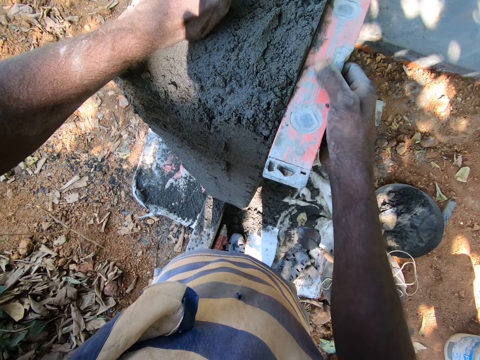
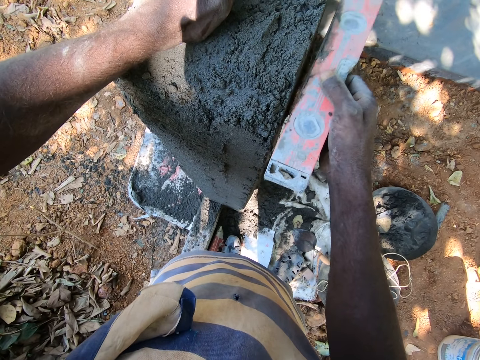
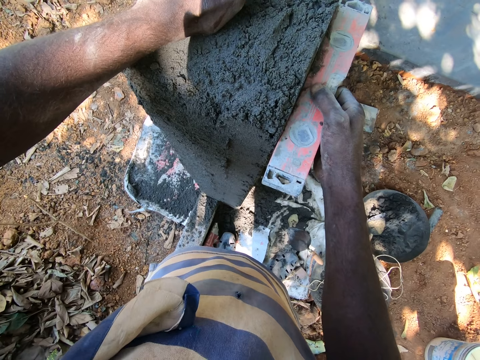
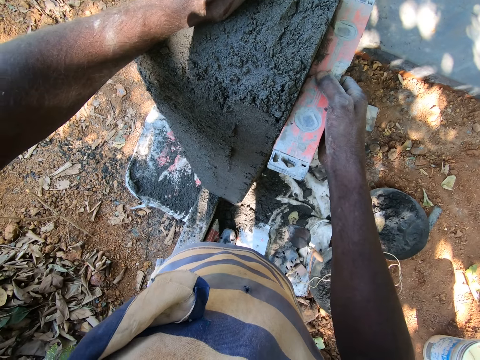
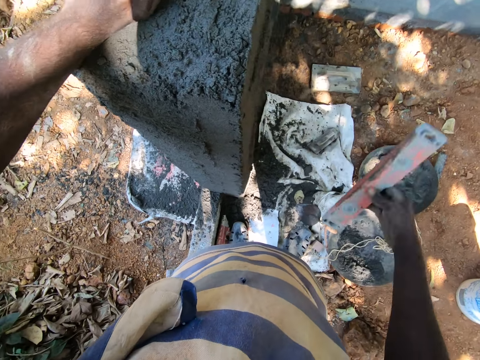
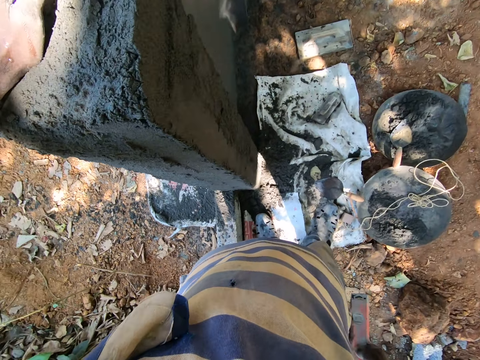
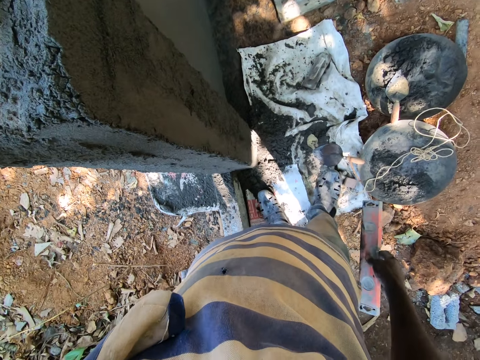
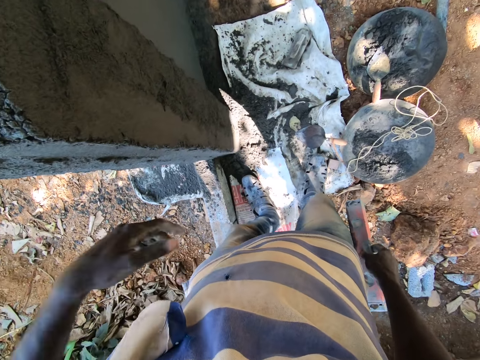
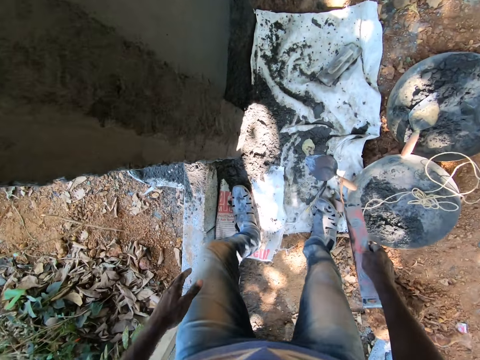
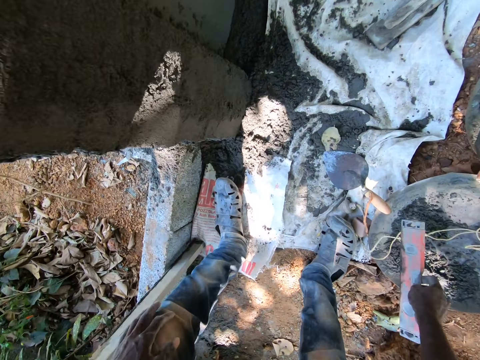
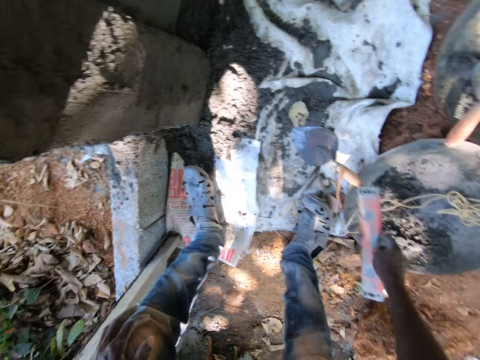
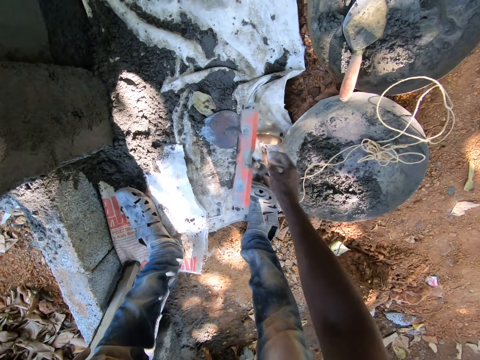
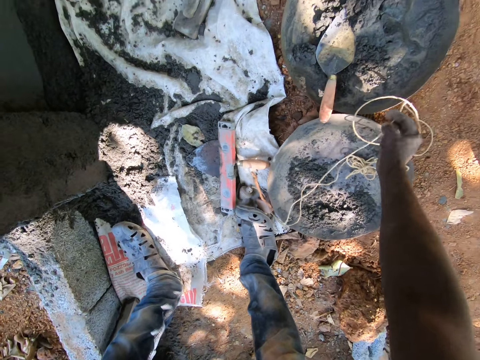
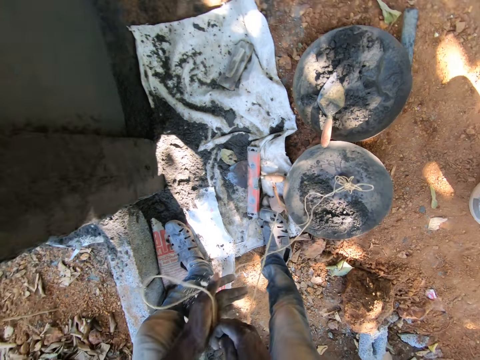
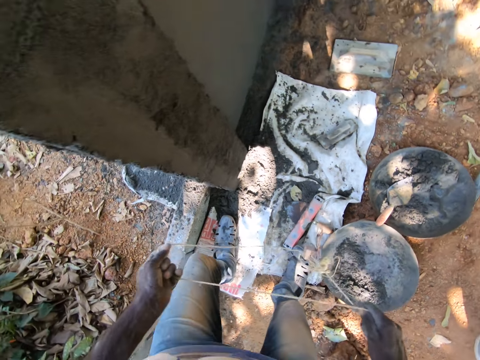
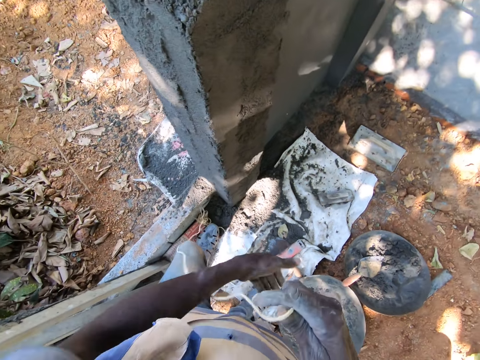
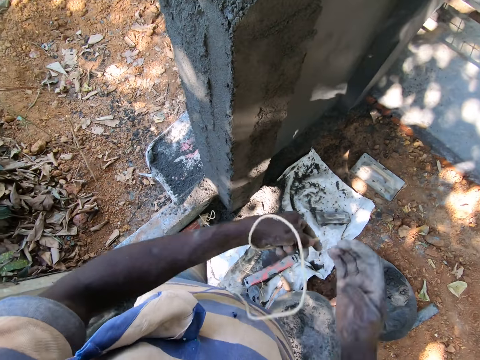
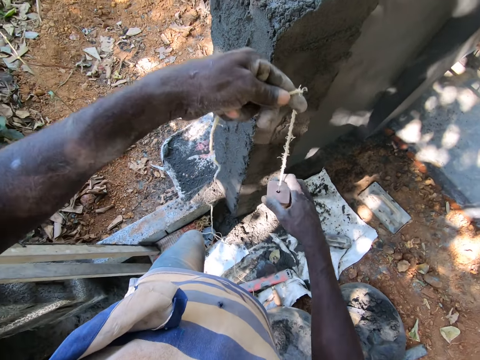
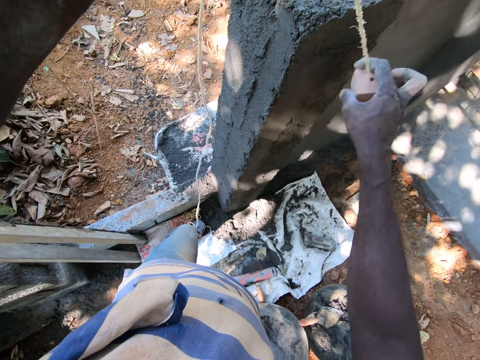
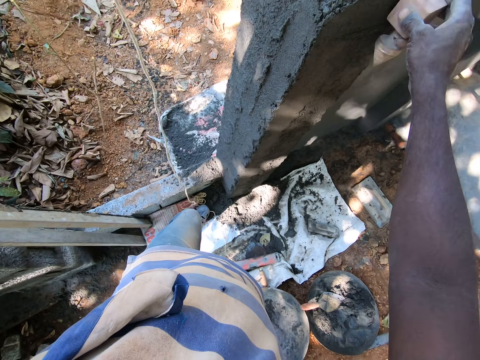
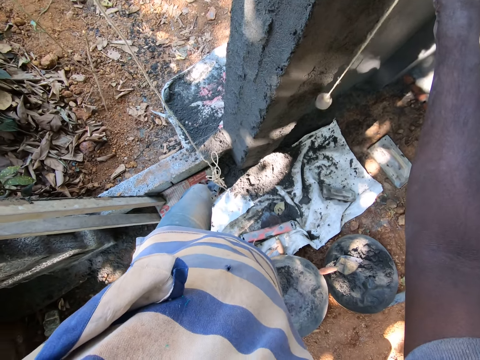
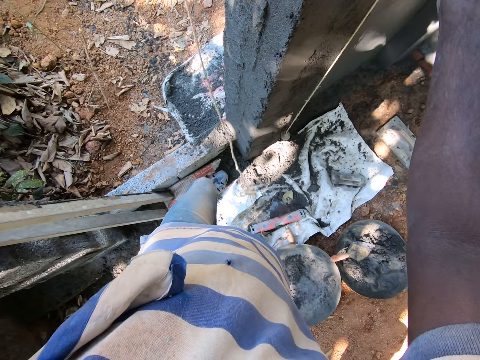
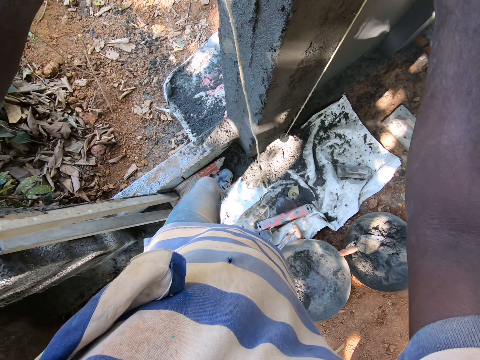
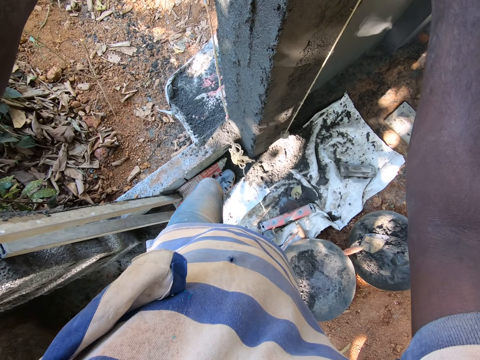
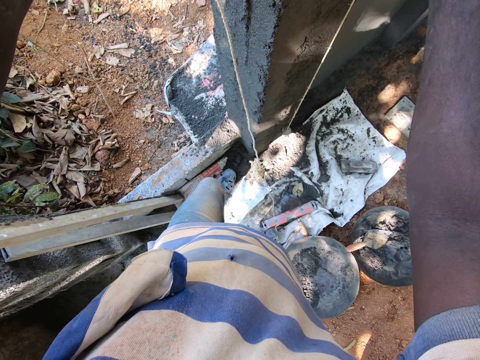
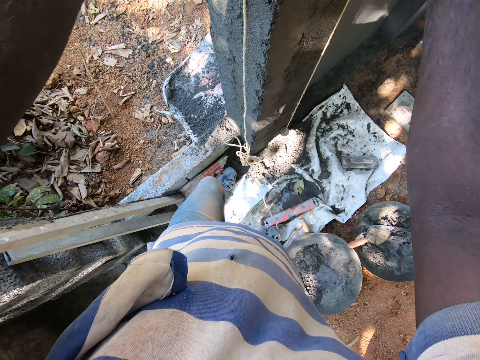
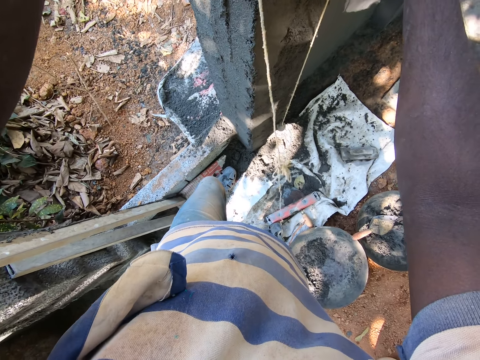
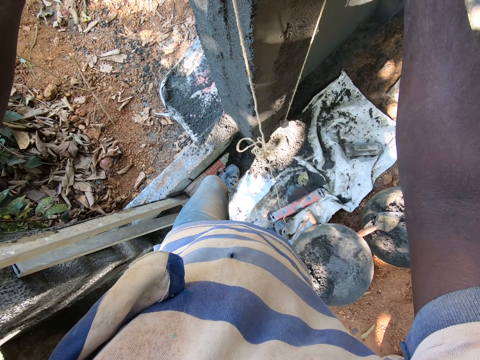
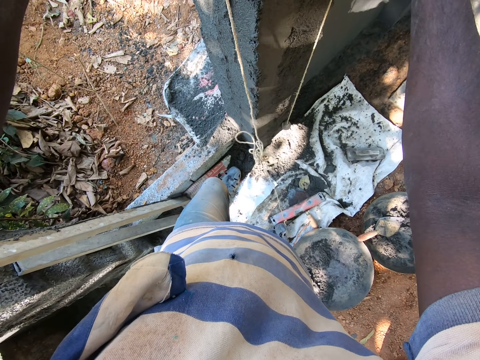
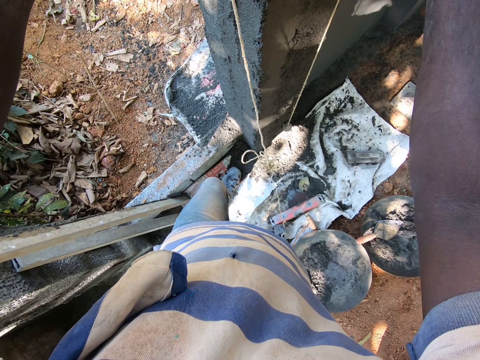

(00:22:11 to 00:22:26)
The camera wearer drops his left hand. He bends towards the floor. He drops the spirit level on the ground with his right hand. He picks the rope or plummet from the pan with his right hand. He holds the rope with both hands. He raises the plummet. He measures the wall with the rope in his hands.

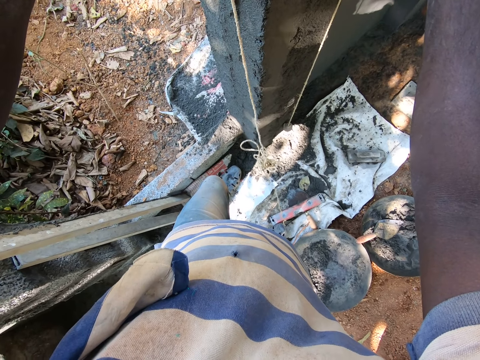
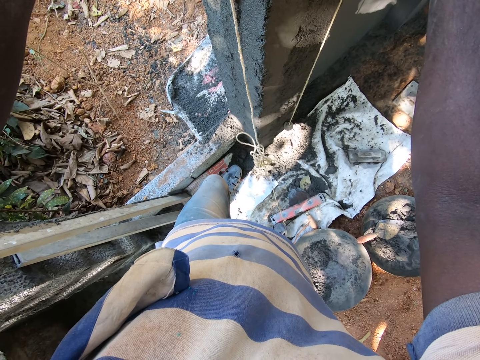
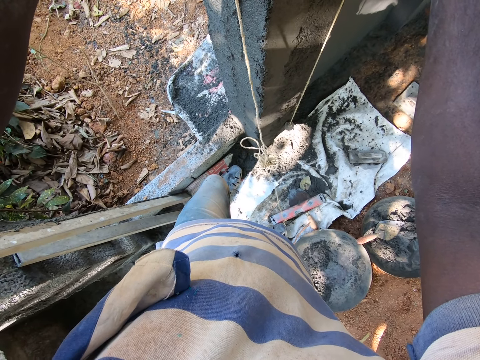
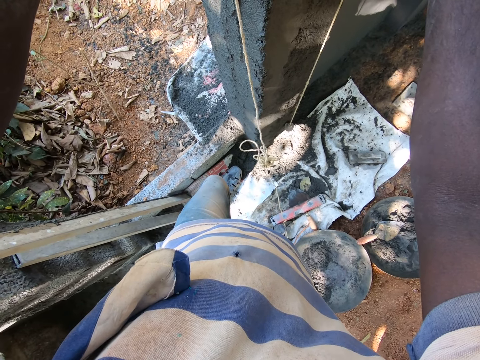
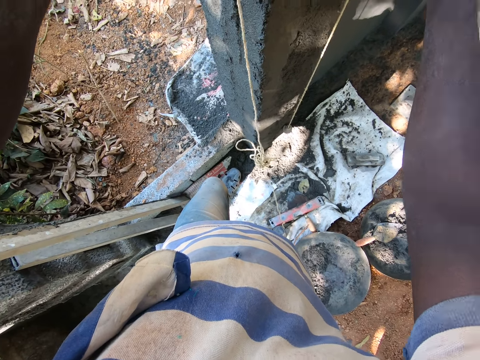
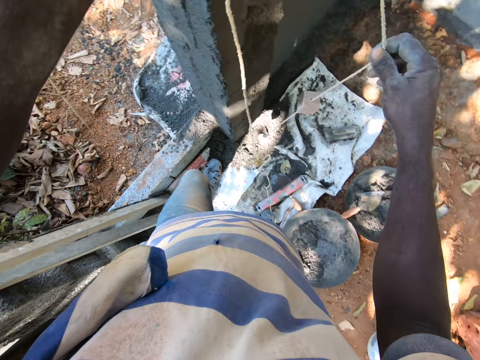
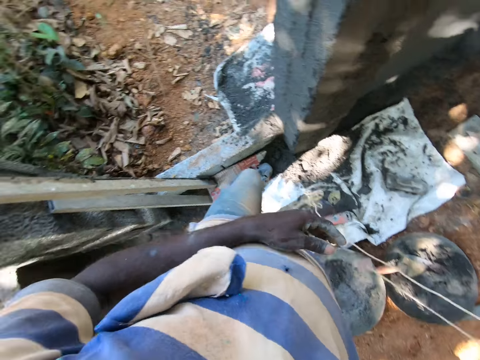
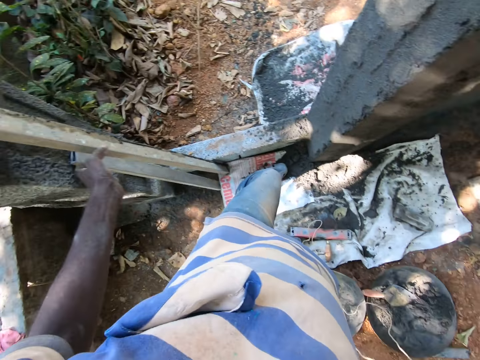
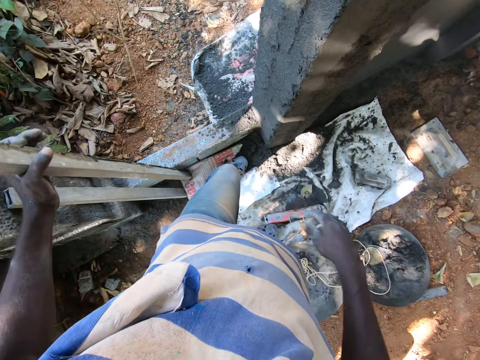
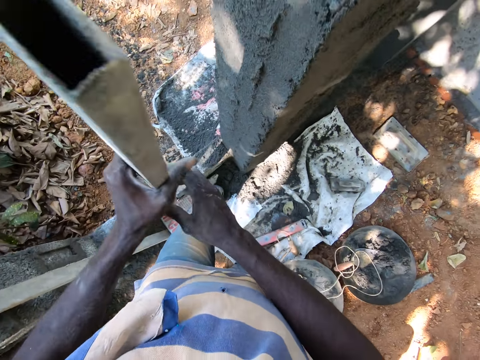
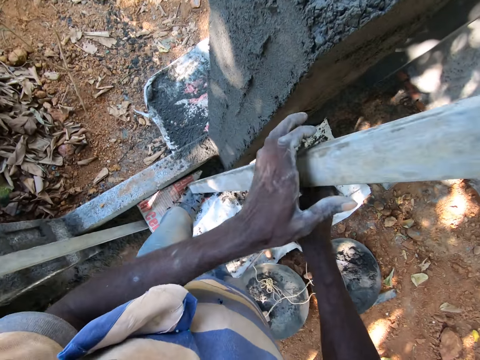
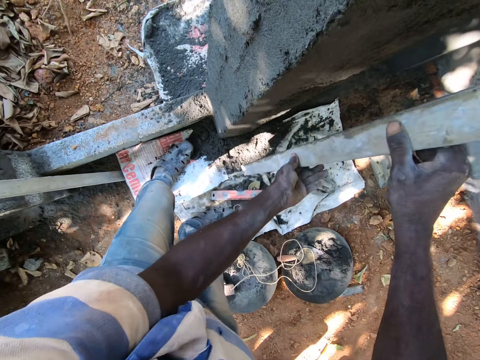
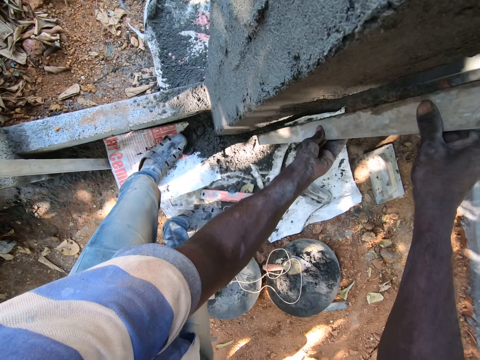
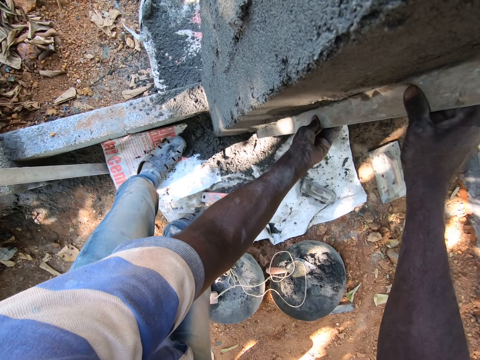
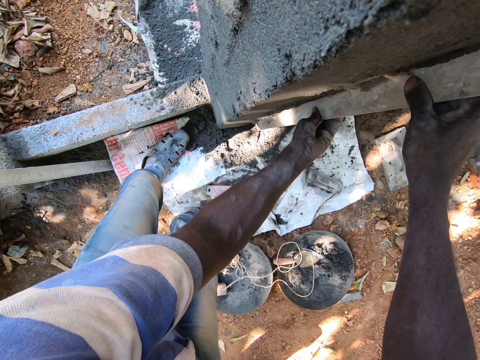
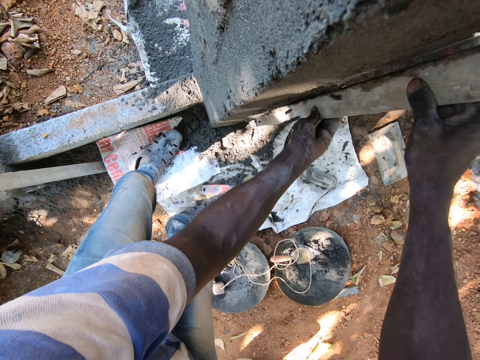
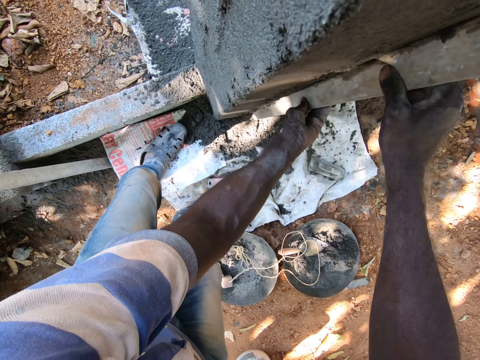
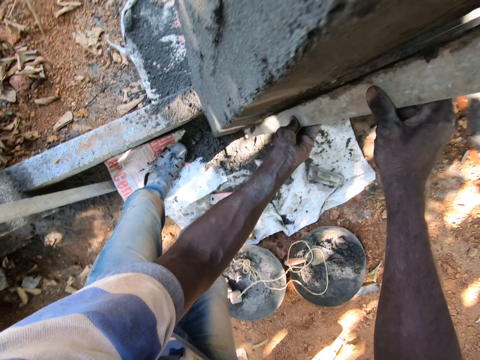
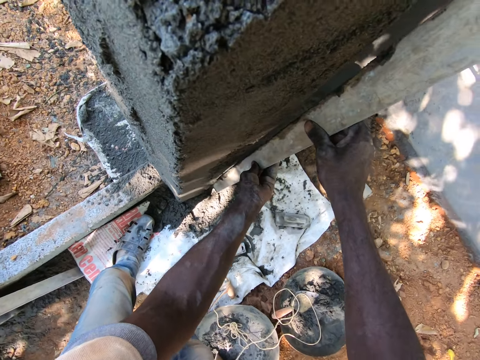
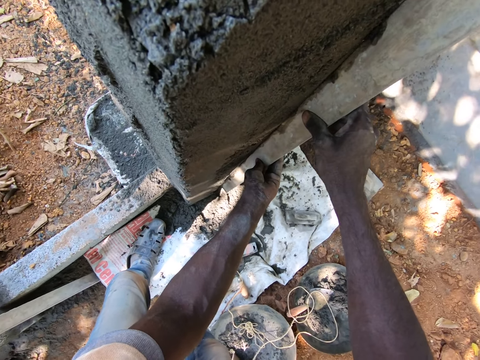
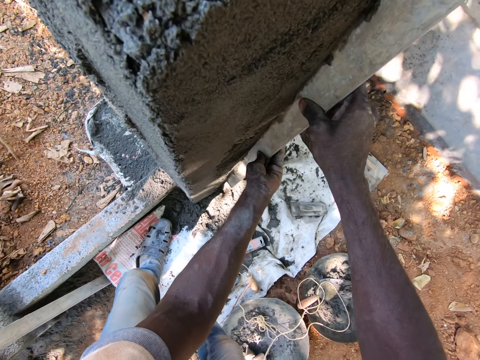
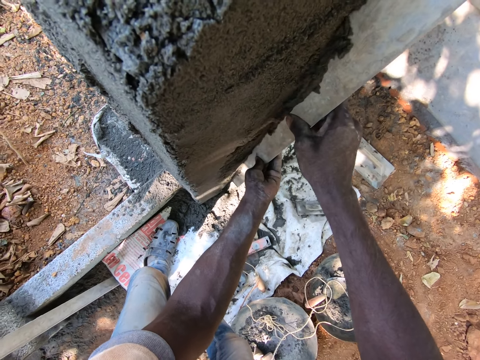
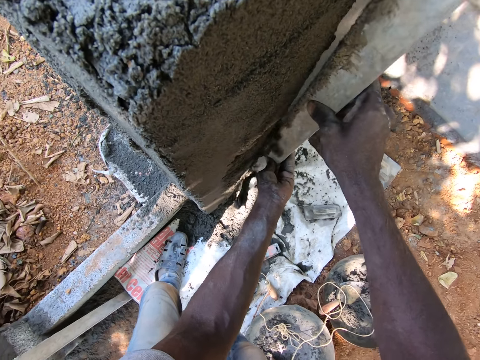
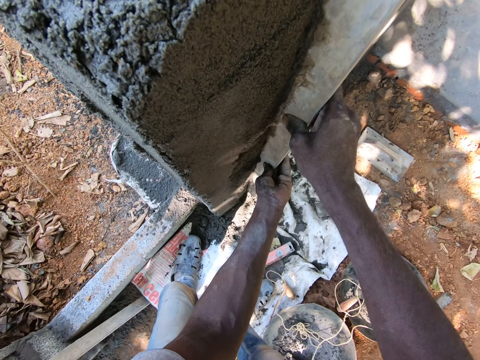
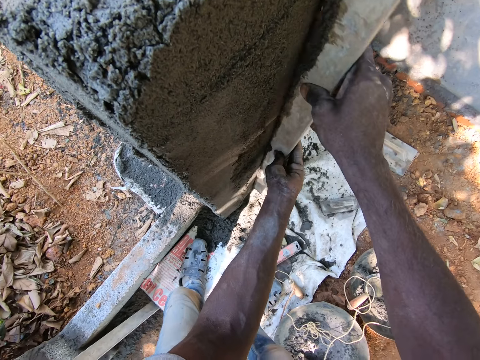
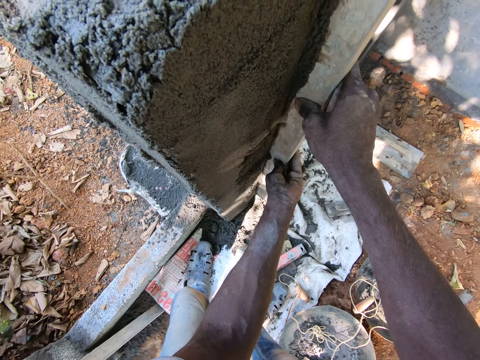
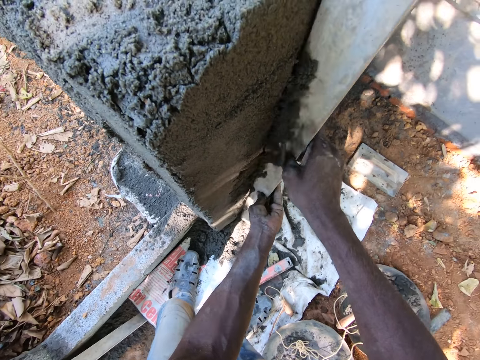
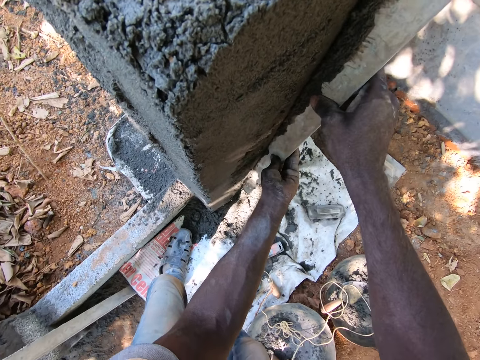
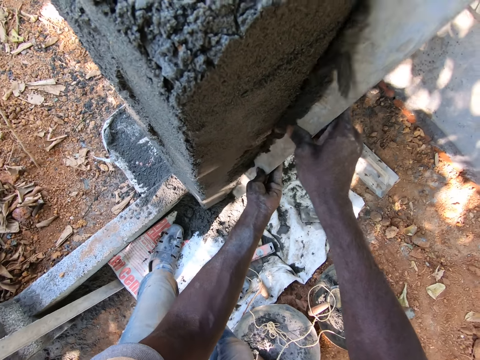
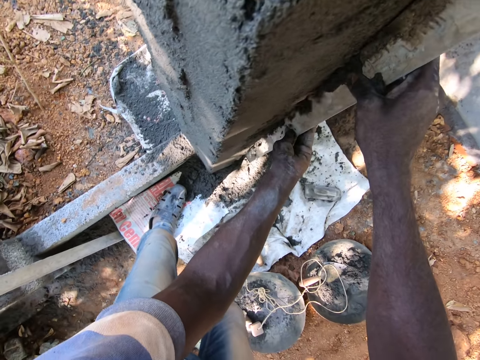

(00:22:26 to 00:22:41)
The camera wearer removes the plummet from the wall. He drops the rope on the ground with his right hand. He picks the level or frame from the wall with his left hand. He holds the level with both hands. He places the level on the wall with both hands. He smoothens the wall with the level in both hands. He aligns the wall with the frame.
